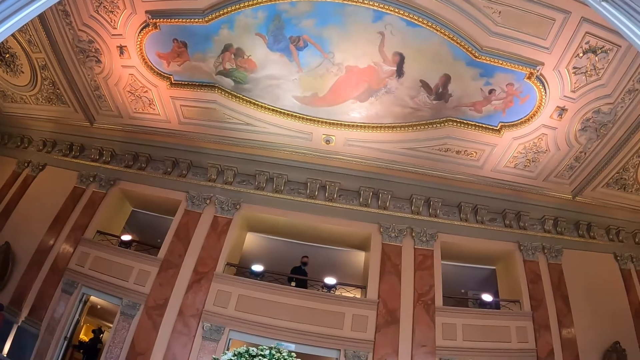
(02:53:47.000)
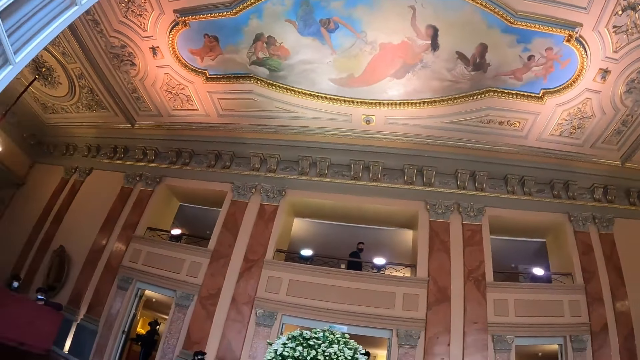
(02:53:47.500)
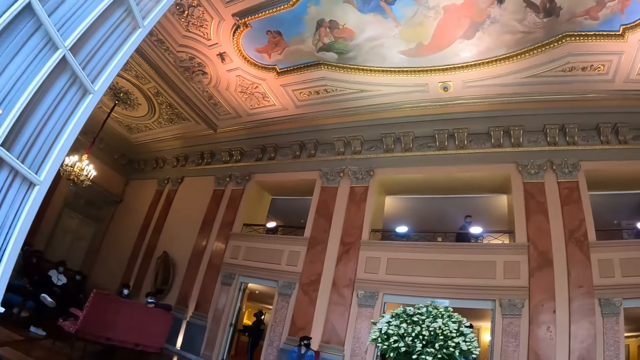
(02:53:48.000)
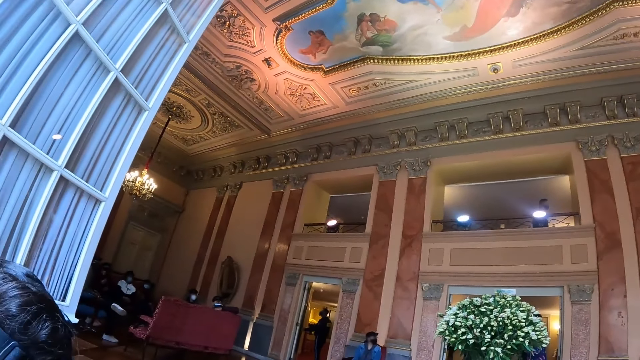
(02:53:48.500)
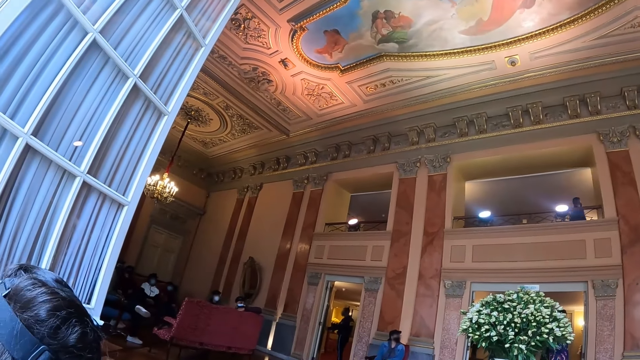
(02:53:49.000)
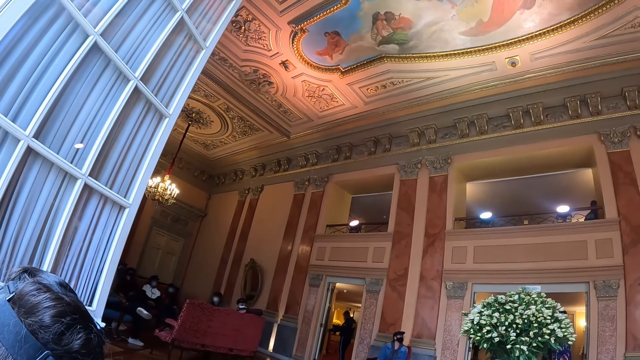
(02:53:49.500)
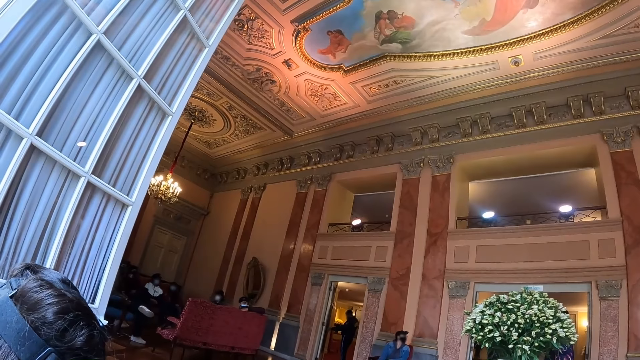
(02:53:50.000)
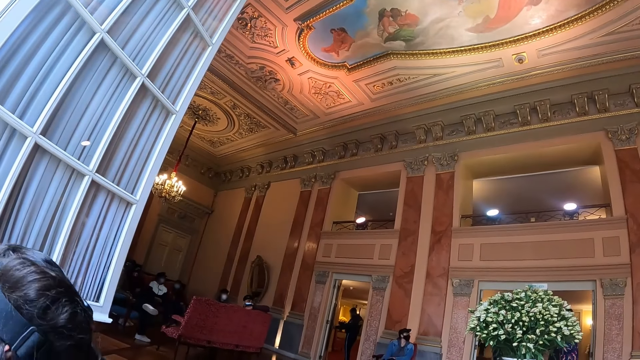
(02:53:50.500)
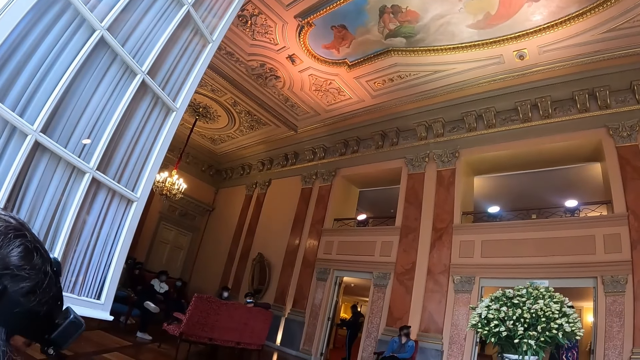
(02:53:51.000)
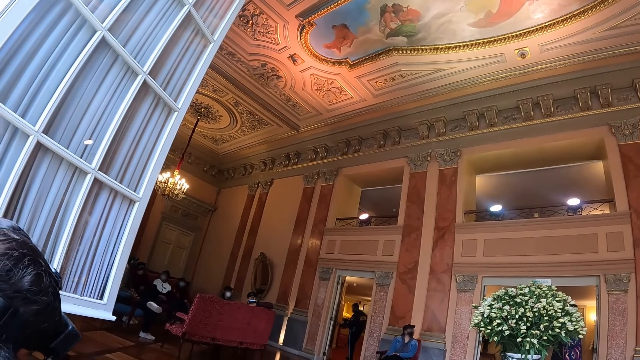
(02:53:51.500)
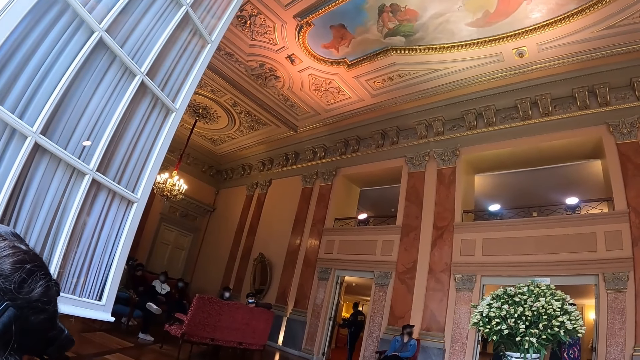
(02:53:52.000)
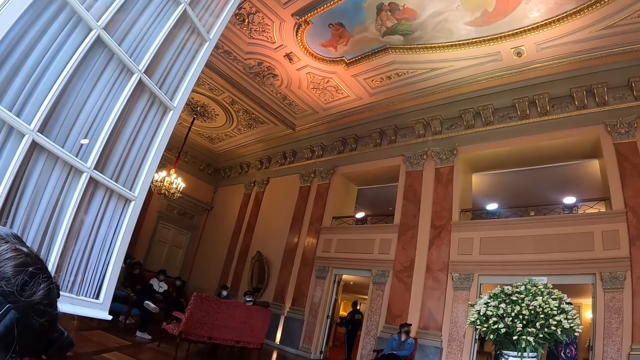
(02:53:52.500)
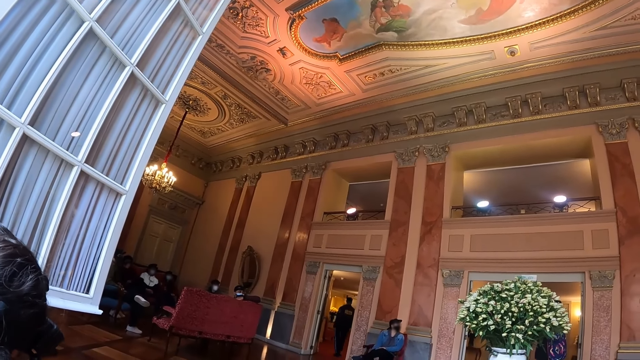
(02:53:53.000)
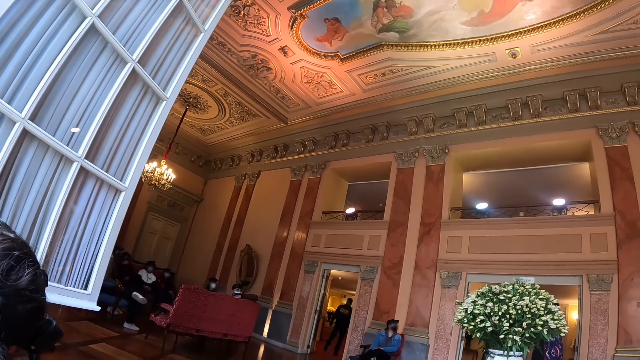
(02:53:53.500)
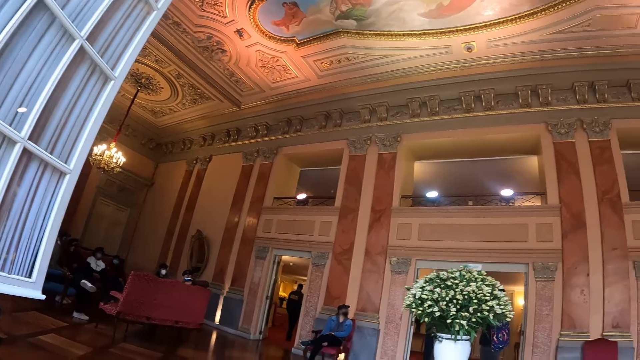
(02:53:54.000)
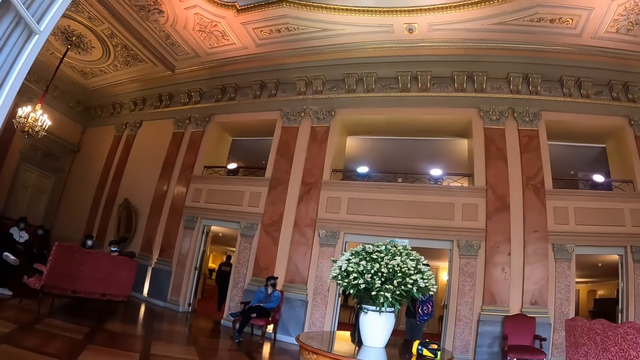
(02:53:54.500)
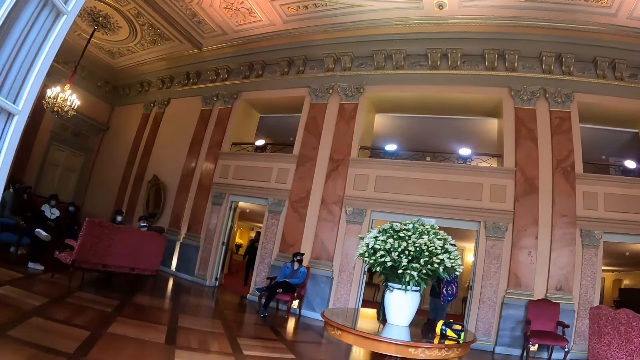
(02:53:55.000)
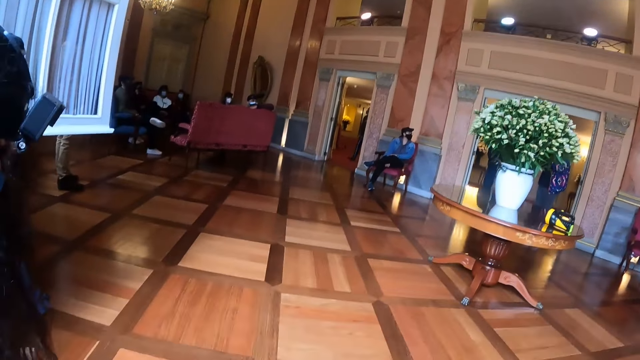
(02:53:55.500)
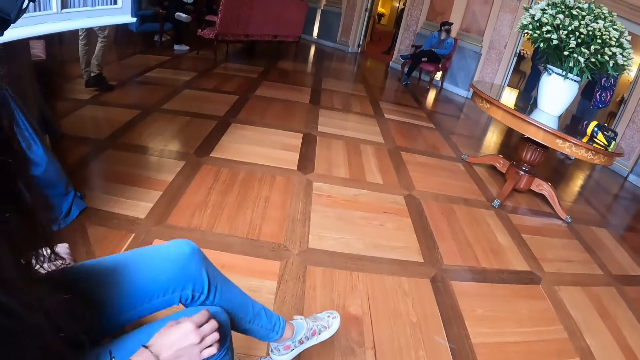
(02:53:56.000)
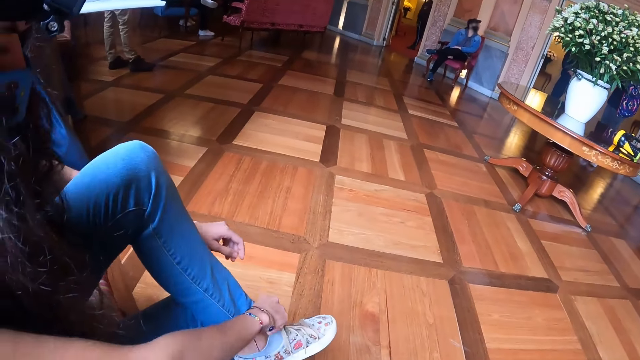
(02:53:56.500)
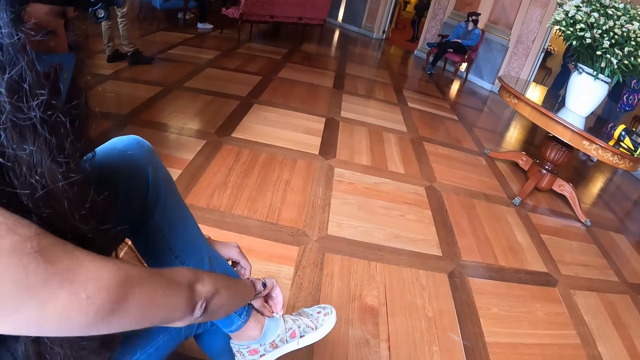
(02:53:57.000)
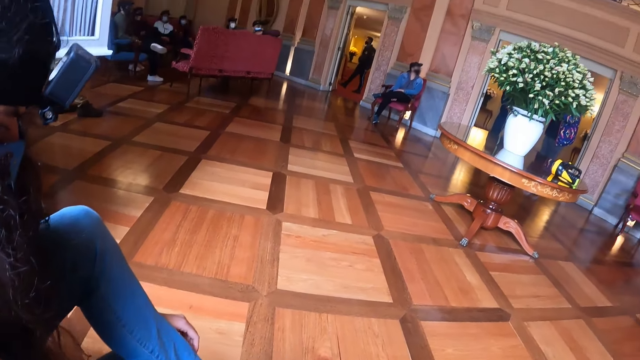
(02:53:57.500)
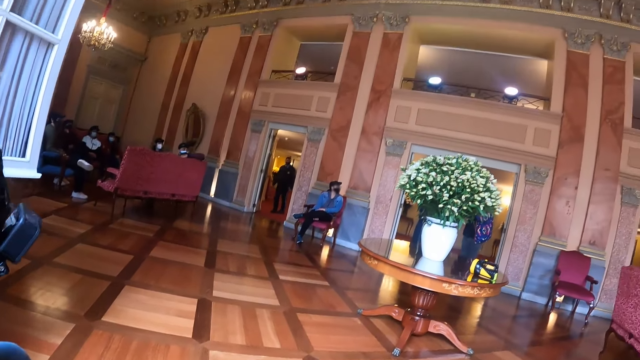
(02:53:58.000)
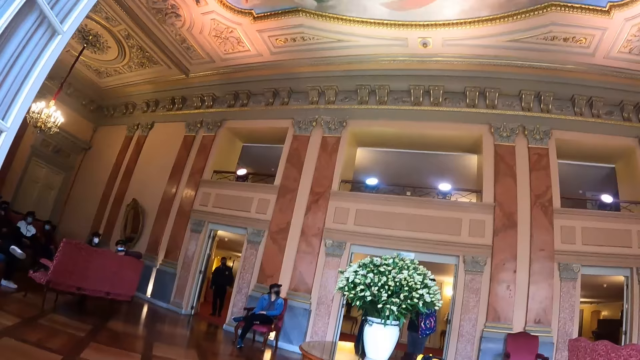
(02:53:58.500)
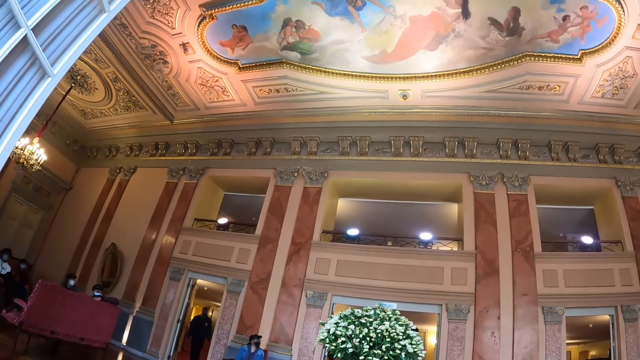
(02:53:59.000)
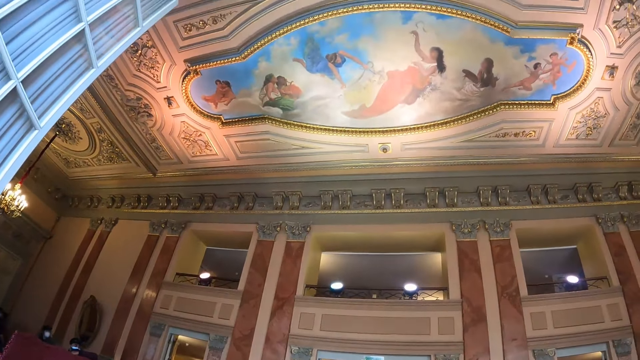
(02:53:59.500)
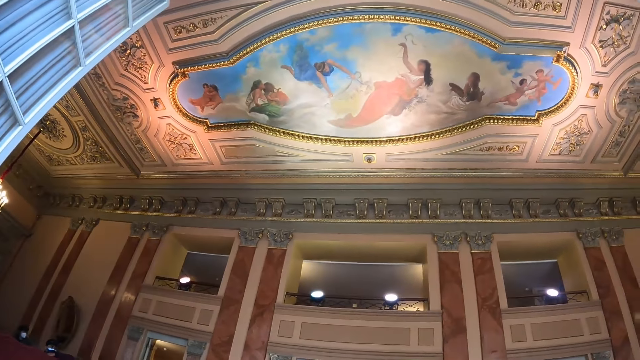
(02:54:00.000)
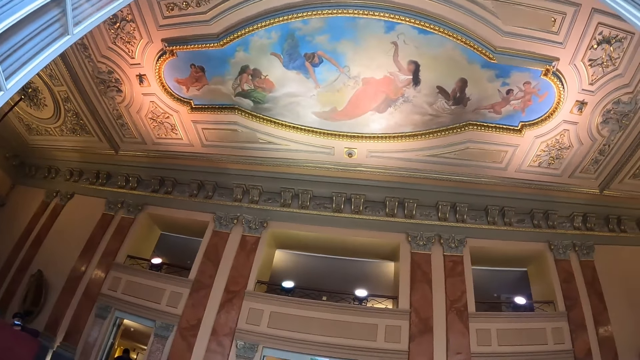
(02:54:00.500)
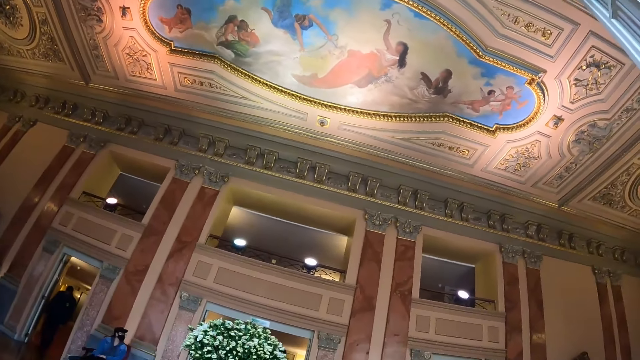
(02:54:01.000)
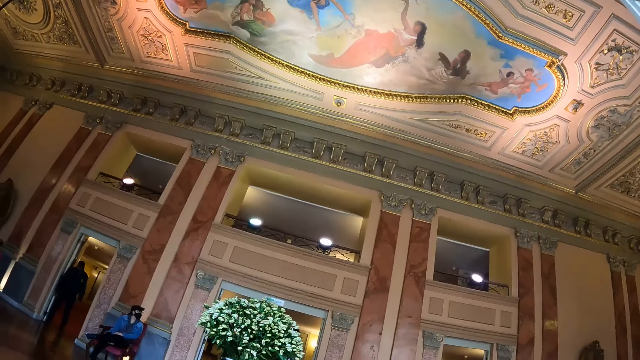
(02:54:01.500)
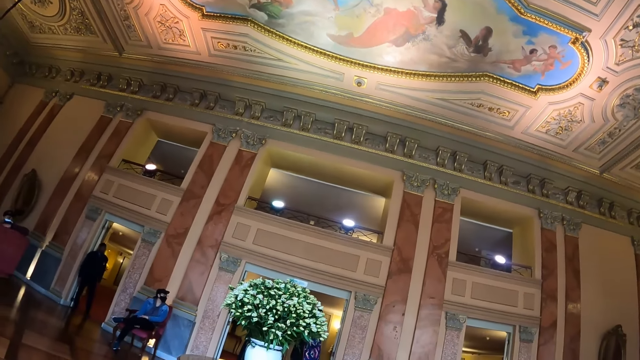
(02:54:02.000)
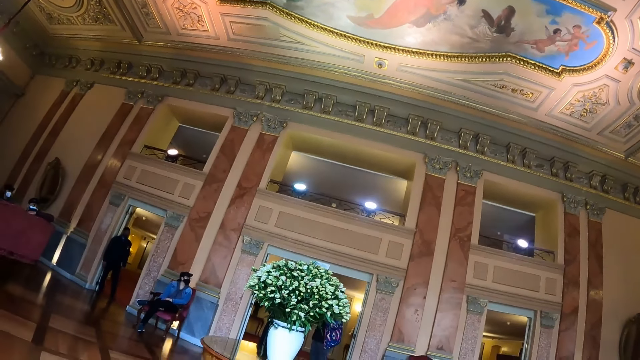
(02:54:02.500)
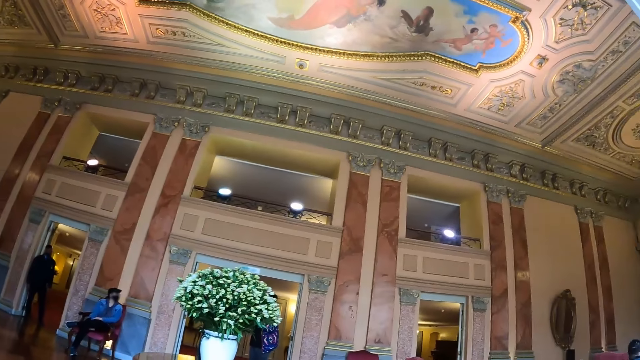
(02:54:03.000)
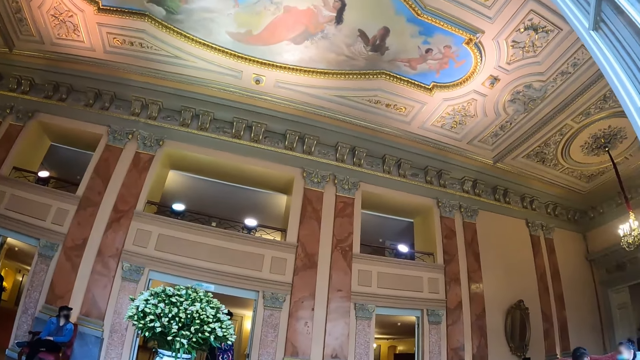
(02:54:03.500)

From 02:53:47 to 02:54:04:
The camera wearer looks around the room. A person ties the shoelaces. The camera wearer looks around the room.

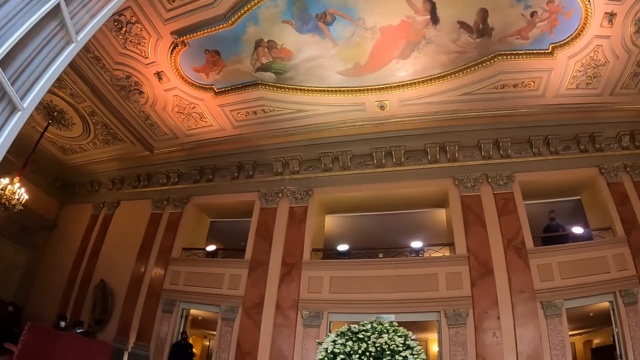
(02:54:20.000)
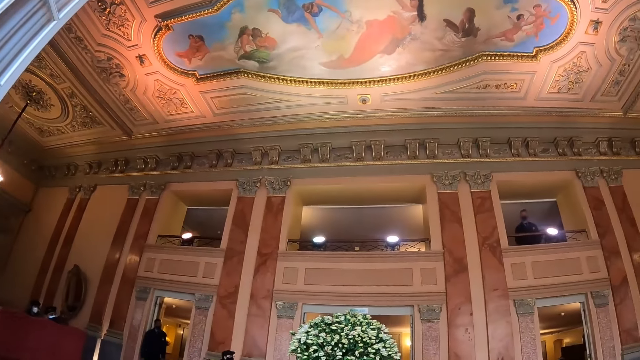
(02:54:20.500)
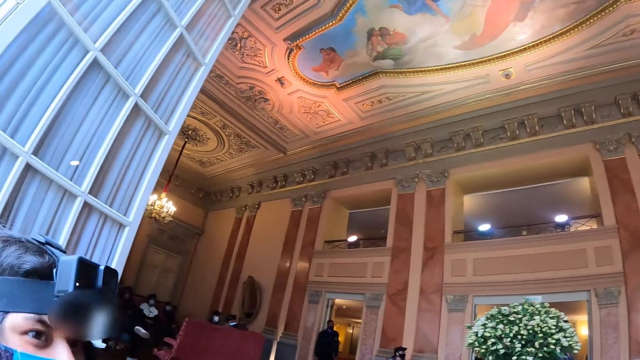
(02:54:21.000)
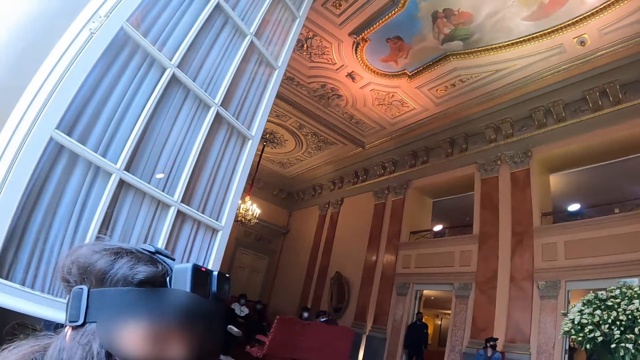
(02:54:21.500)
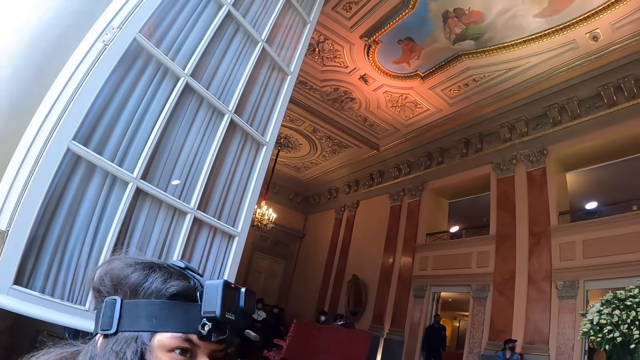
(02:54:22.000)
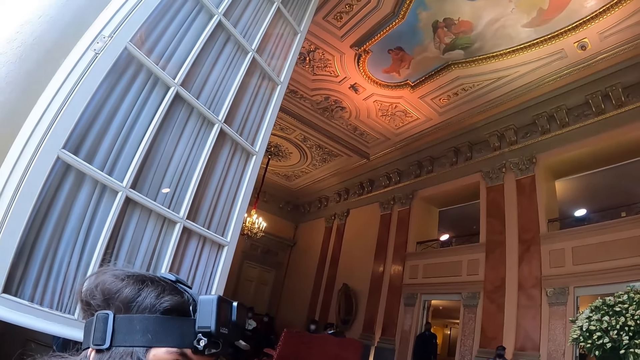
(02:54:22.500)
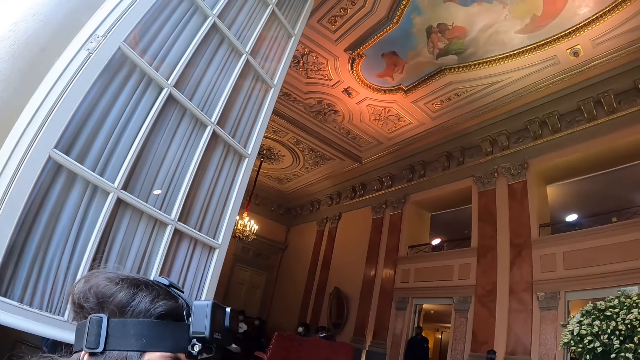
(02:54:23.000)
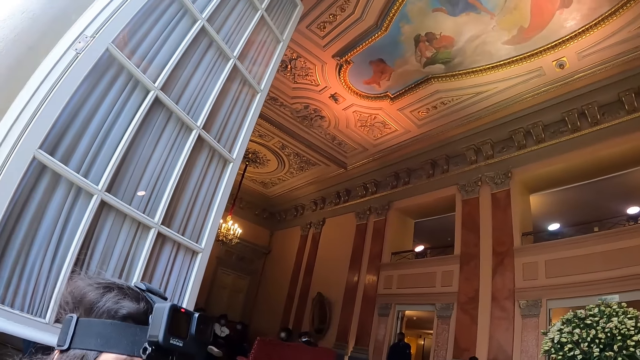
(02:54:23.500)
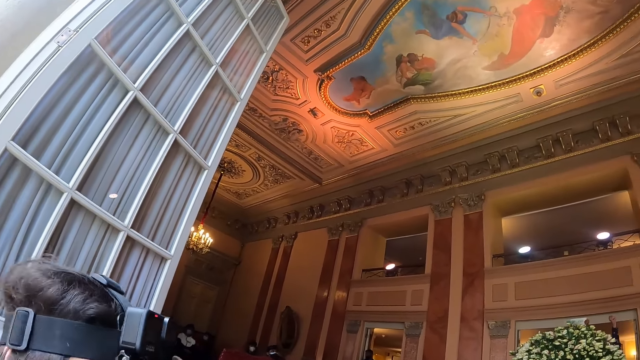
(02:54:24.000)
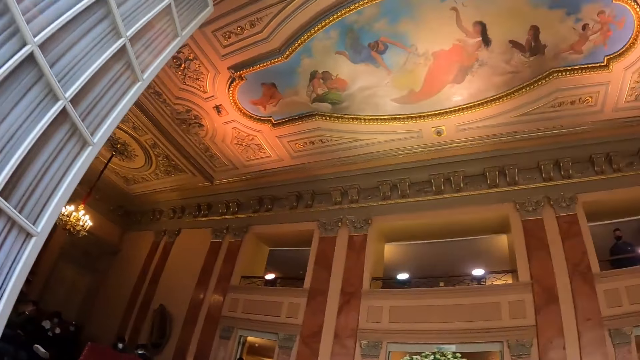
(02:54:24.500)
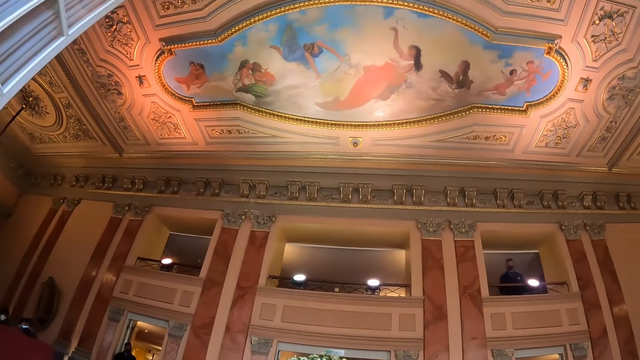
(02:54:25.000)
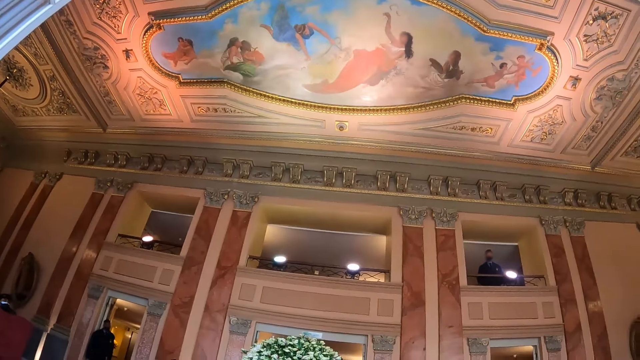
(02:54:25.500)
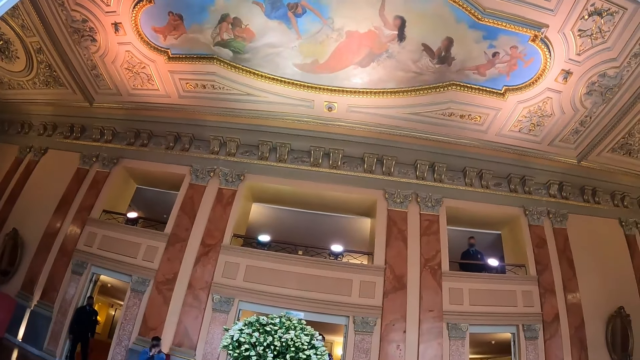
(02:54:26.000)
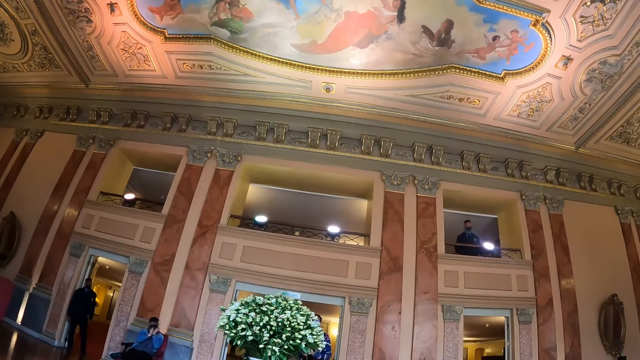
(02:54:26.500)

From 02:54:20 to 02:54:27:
The camera wearer interacts with a person. They look around.
